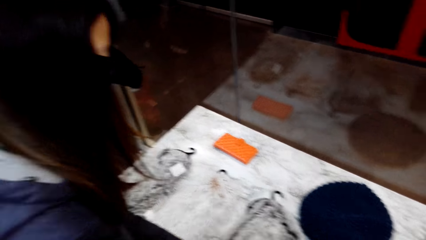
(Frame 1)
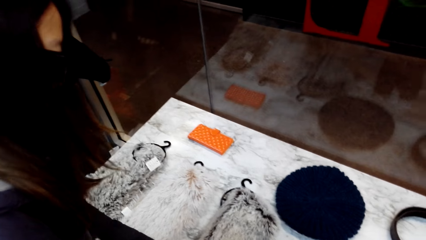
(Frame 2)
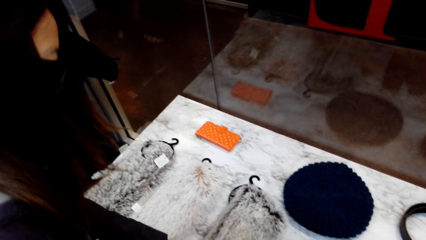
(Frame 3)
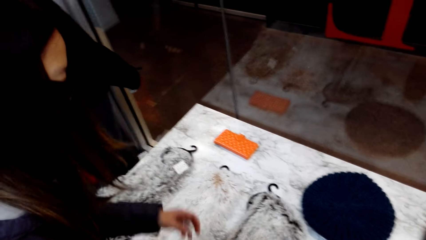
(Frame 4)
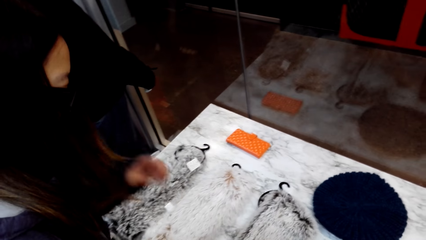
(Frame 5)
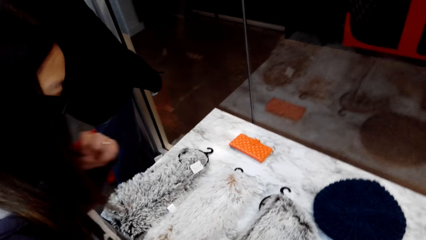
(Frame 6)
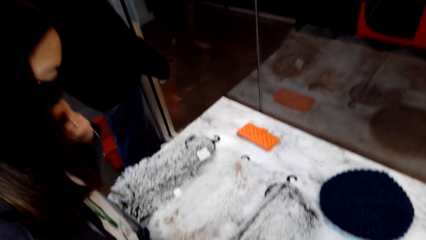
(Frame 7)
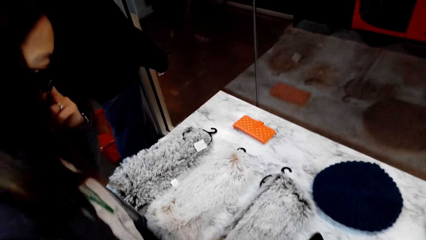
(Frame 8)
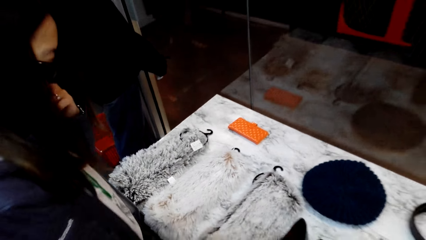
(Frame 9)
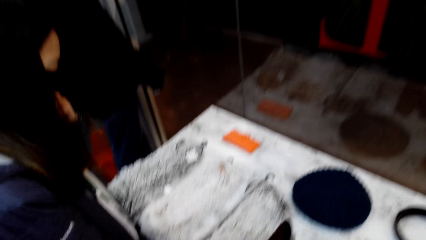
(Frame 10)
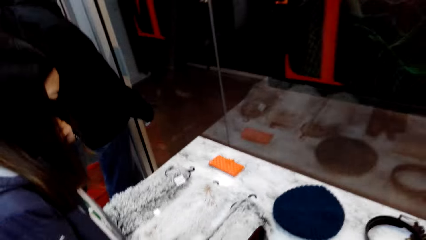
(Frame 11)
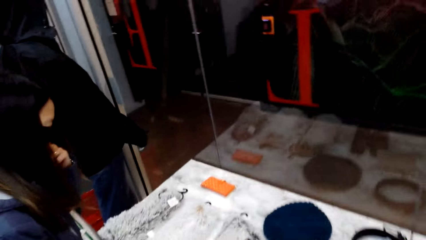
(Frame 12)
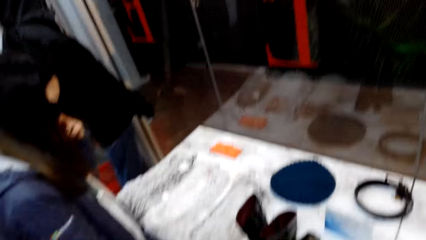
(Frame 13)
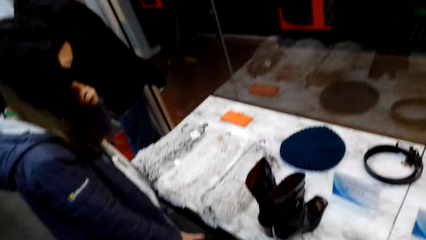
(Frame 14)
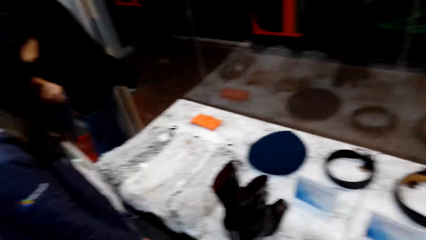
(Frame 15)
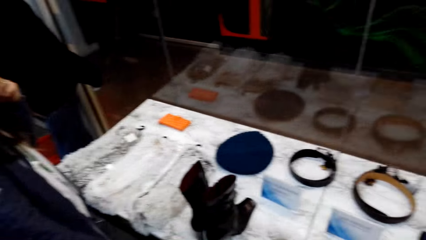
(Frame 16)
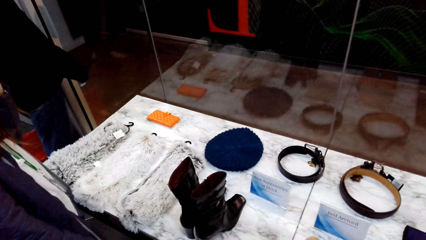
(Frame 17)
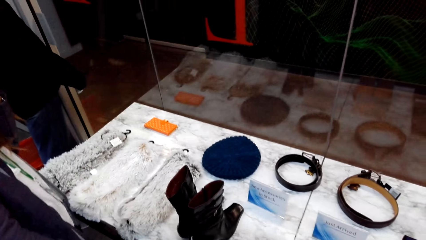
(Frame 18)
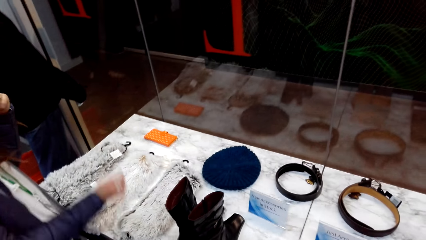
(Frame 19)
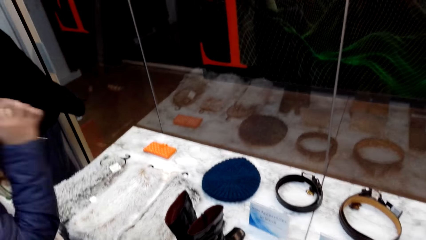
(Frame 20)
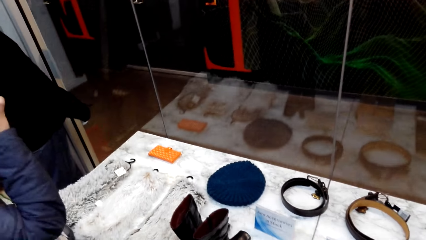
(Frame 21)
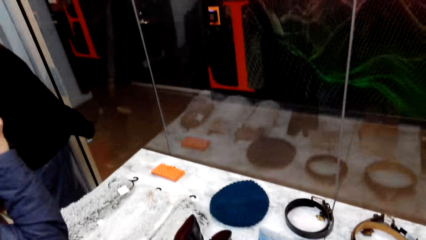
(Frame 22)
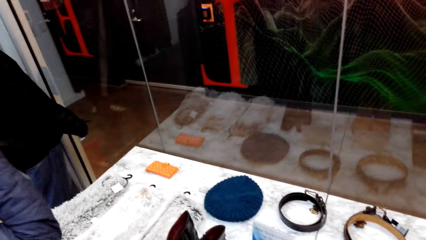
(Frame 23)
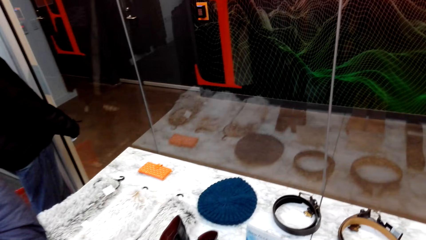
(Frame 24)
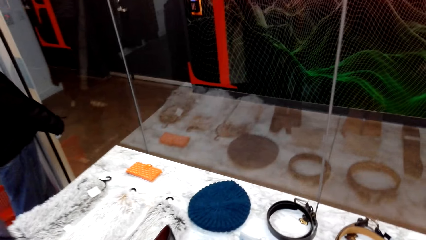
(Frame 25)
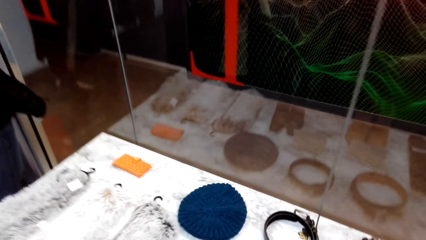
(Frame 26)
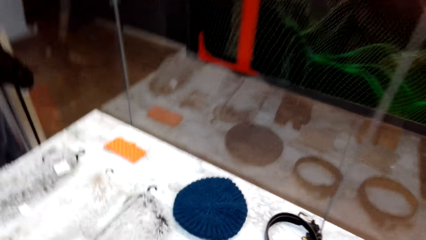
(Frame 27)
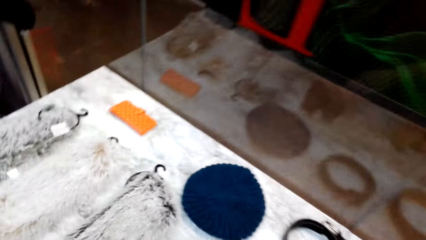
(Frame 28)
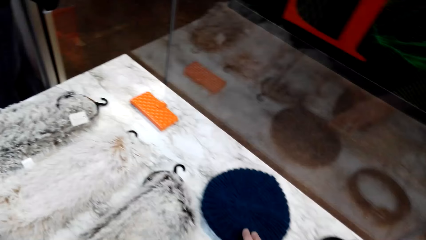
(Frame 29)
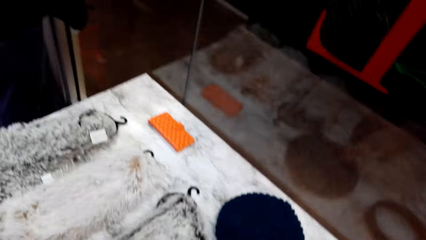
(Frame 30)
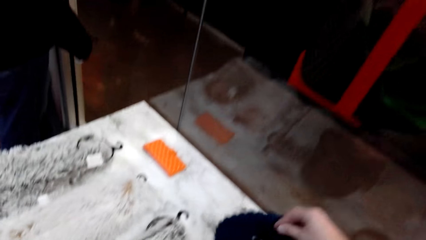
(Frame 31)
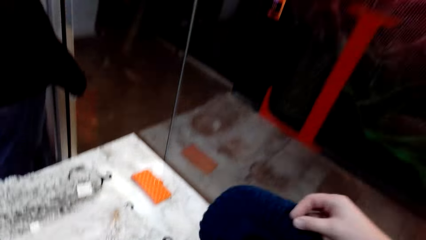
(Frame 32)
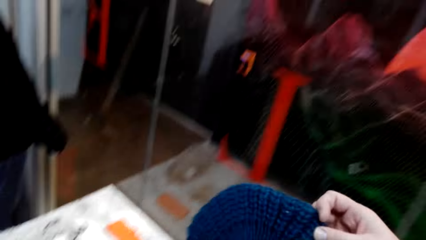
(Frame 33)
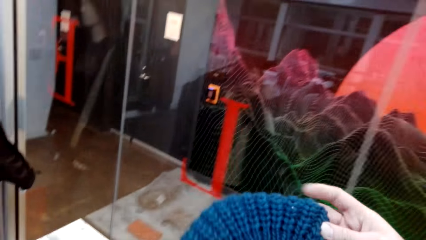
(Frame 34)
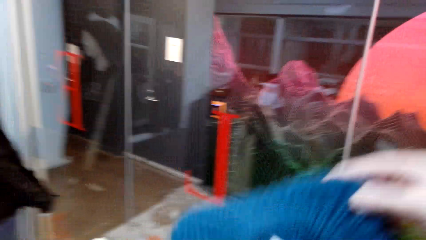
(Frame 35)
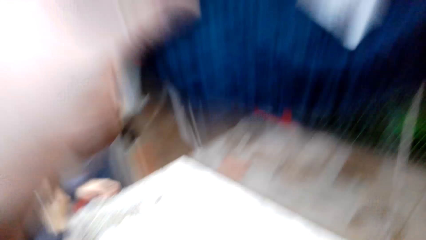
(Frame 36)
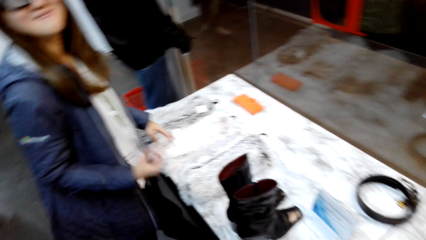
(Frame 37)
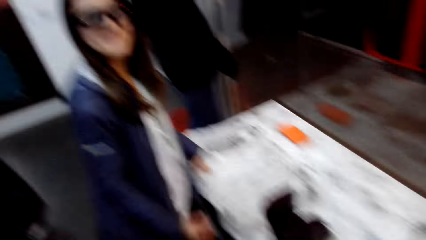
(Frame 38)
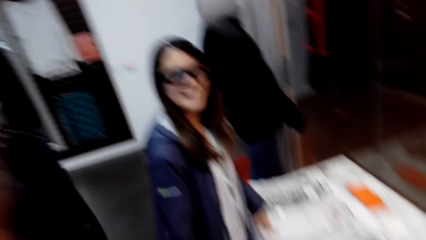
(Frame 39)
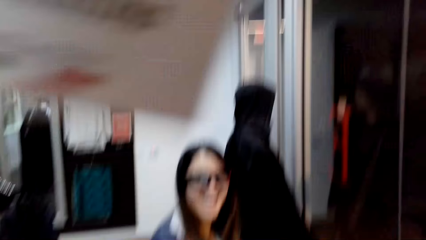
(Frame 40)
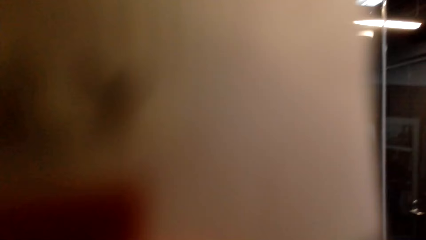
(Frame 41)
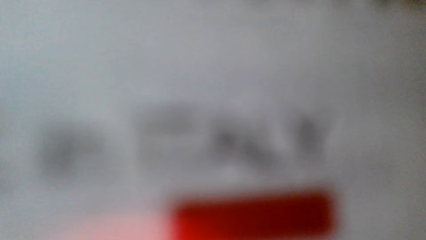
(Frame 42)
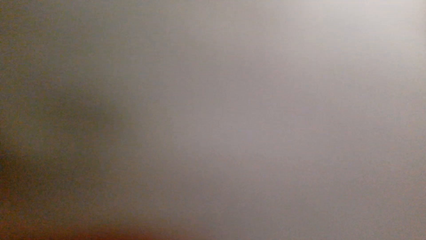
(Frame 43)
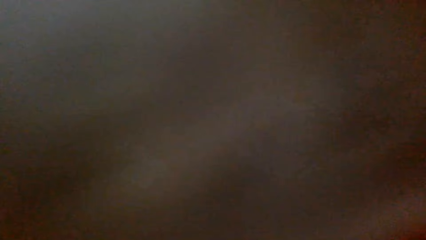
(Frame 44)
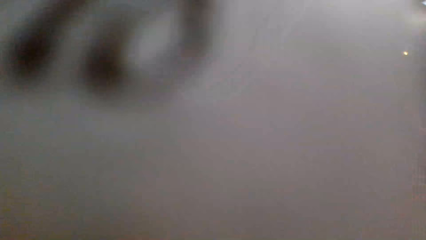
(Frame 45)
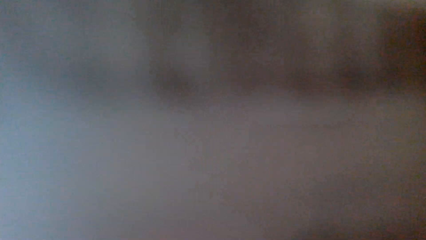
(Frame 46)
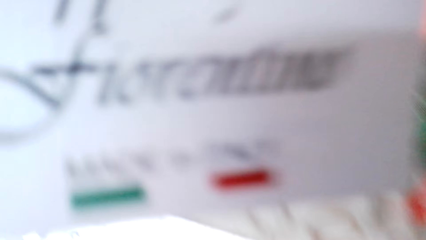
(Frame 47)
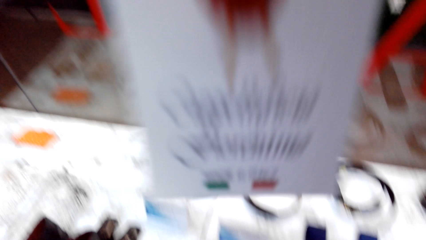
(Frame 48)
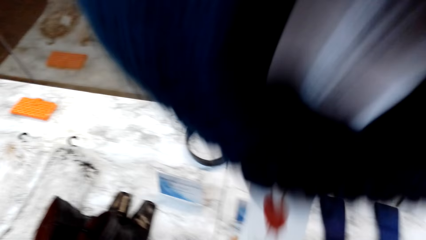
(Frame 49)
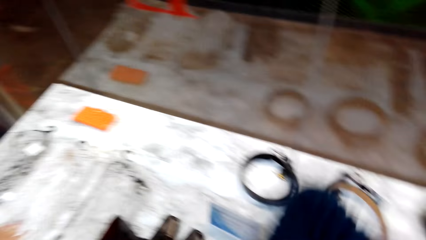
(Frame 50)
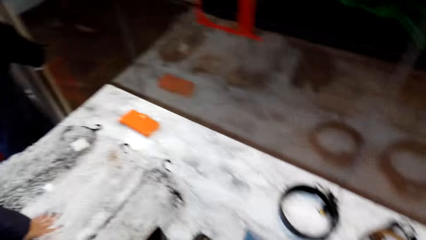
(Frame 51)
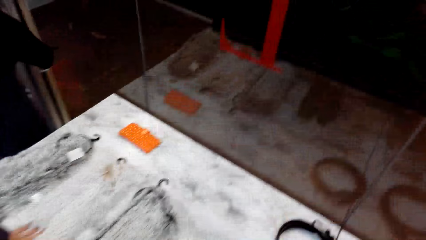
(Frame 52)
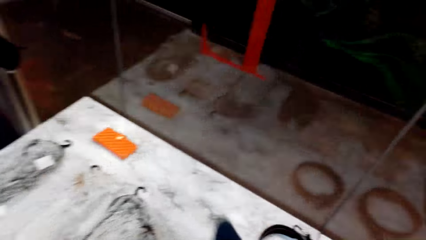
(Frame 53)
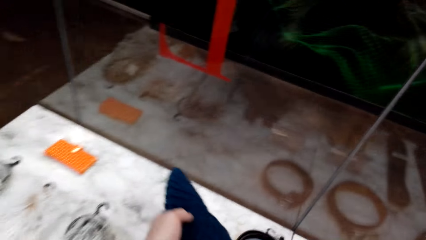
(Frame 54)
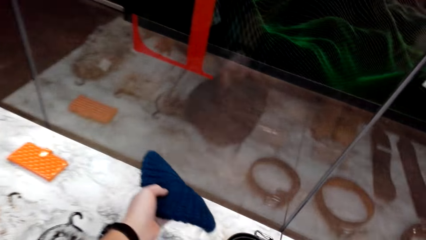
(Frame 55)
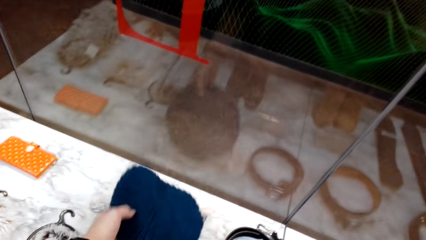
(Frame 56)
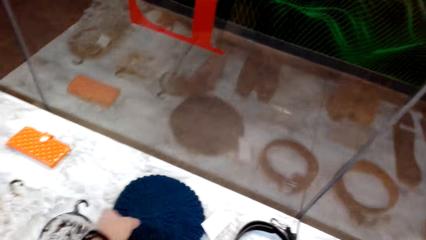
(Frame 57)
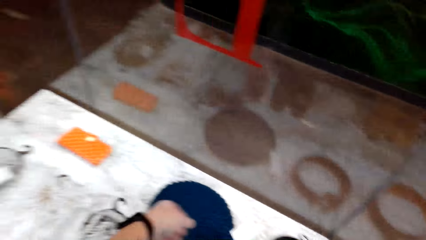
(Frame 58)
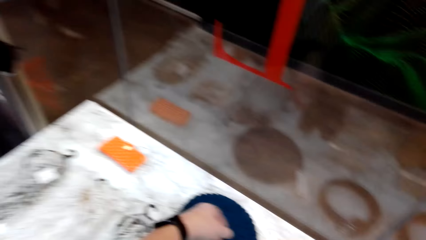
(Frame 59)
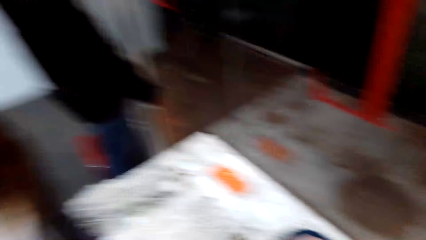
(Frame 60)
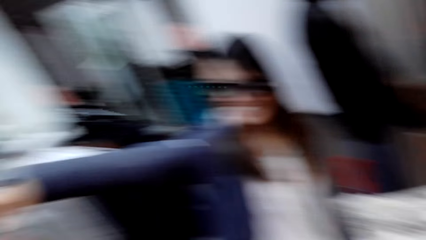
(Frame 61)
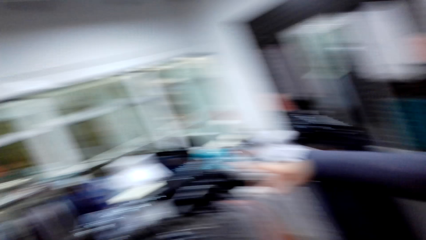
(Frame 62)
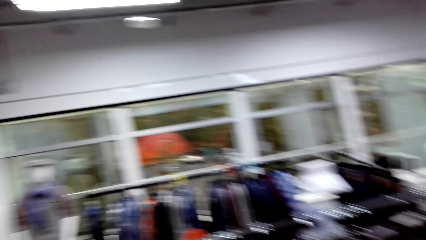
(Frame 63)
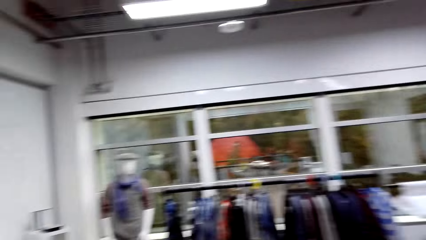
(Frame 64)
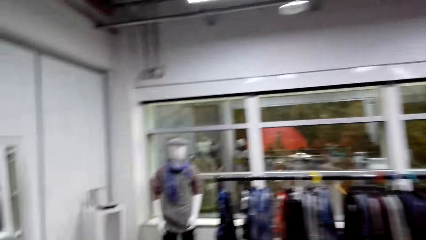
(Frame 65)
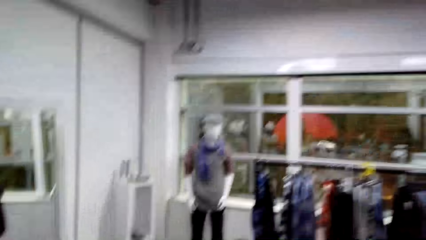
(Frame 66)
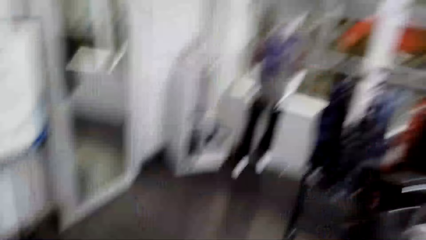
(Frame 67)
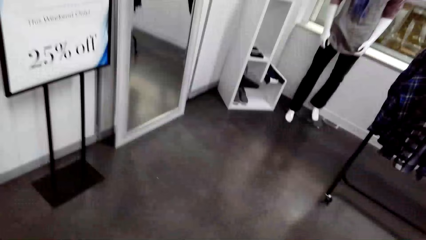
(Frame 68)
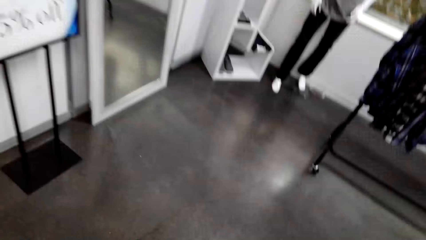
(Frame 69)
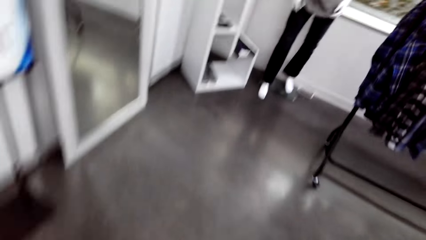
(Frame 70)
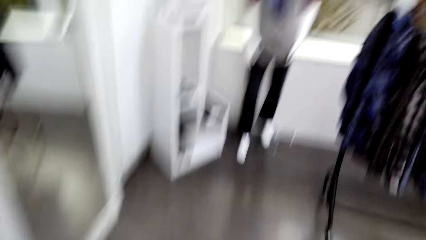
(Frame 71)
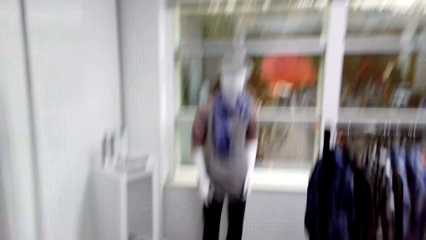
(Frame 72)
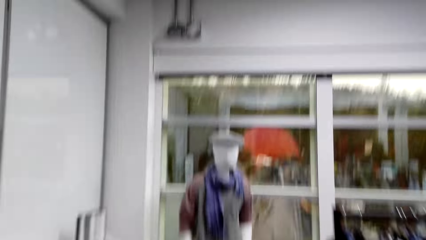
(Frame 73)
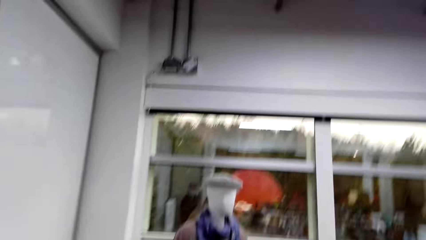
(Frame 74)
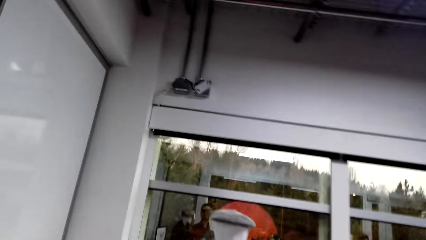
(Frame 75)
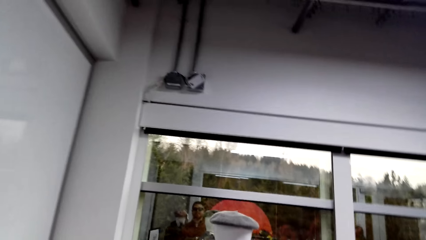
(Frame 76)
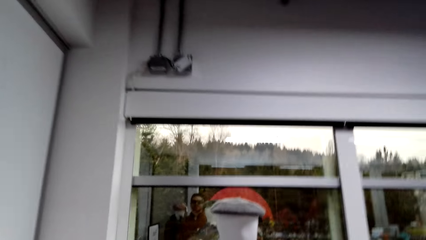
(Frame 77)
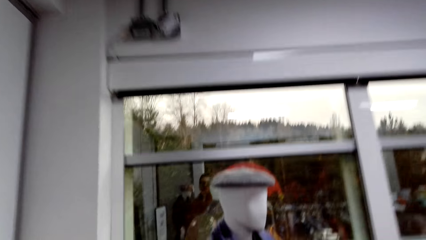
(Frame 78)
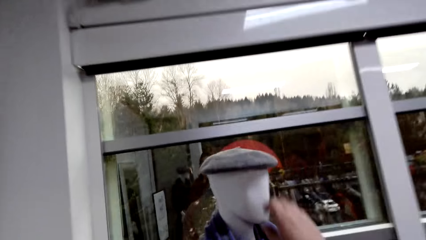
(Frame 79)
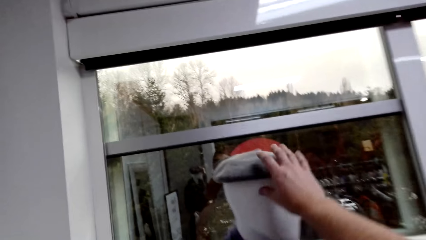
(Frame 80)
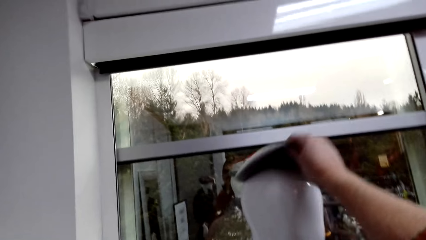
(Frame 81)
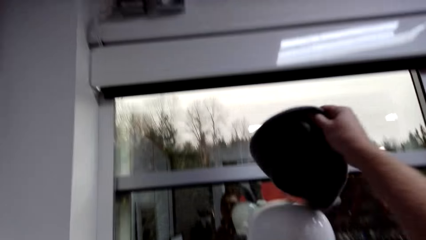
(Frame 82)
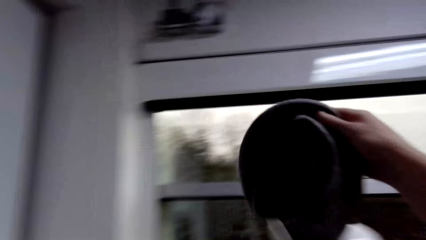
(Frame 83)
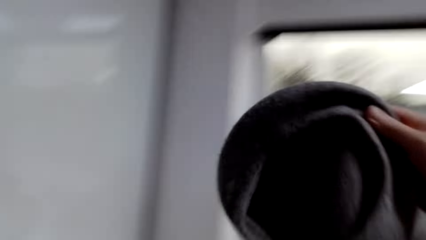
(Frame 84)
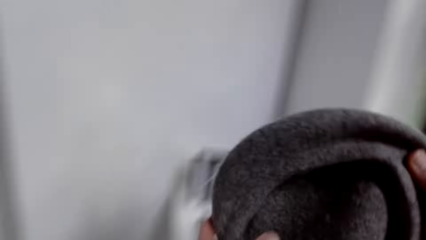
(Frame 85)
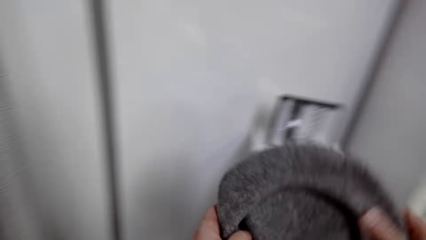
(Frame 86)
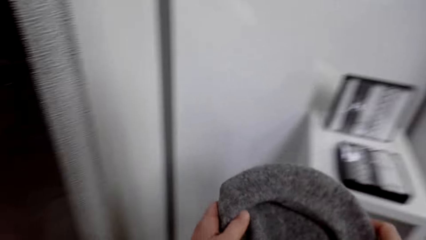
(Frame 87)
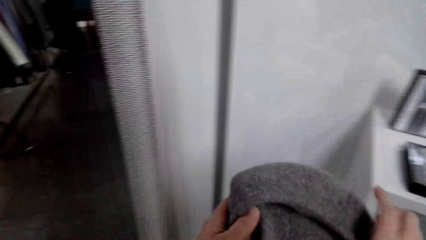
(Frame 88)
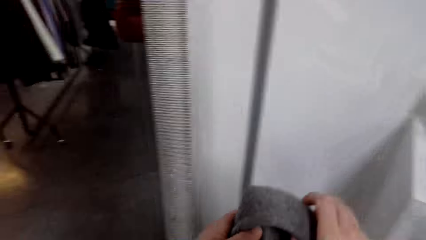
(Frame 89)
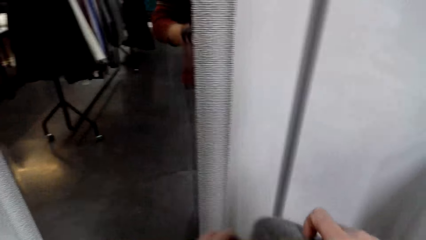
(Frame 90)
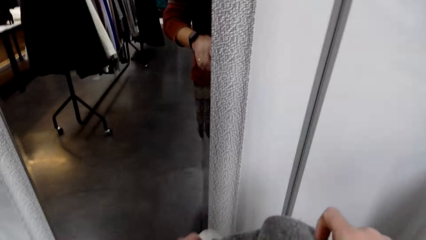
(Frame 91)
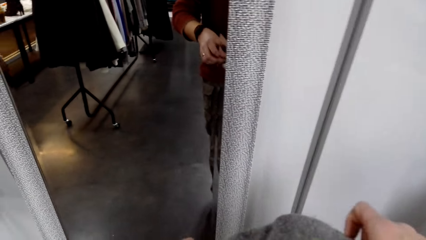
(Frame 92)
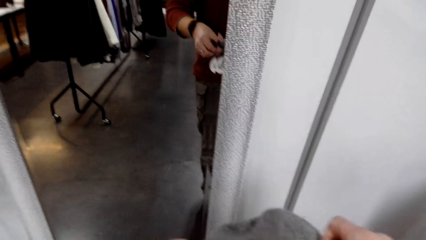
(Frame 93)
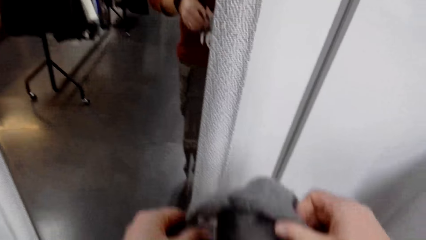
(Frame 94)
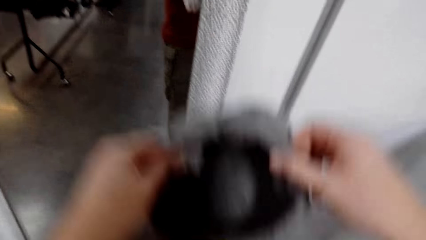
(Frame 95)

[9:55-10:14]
A woman puts the fluffy scarf down. The woman touches the camera. The camera wearer picks up the hat and puts on the hat. They put the hat down on the table. They walk around. They pick up the hat from the dummy head.
